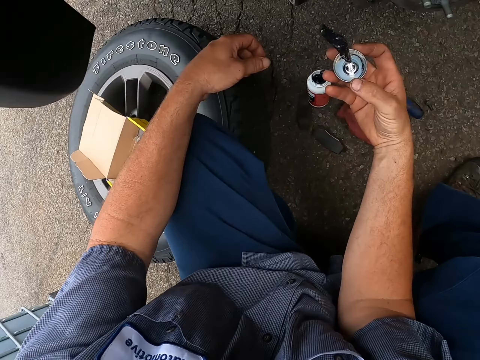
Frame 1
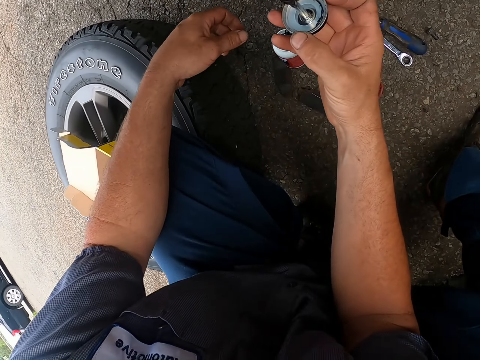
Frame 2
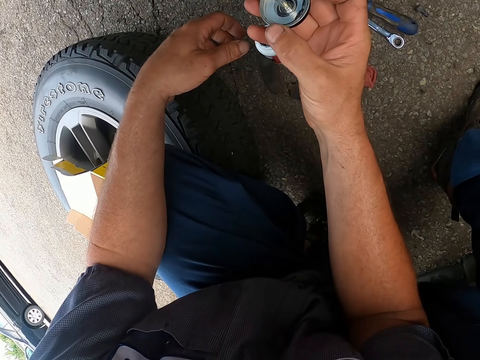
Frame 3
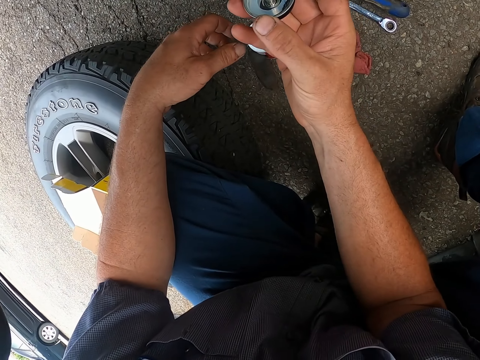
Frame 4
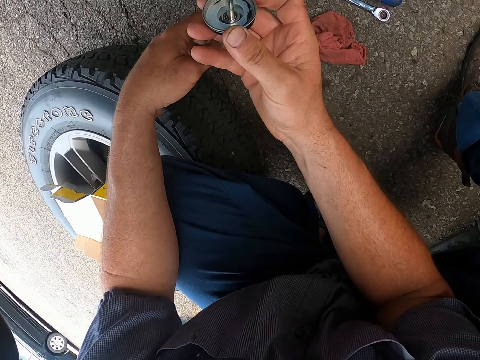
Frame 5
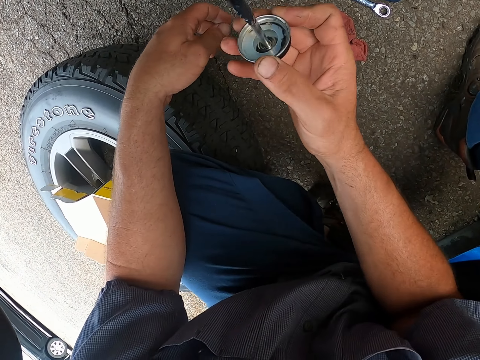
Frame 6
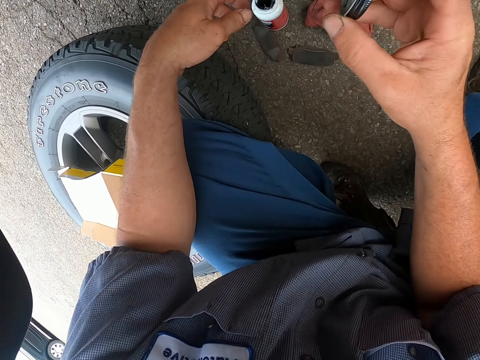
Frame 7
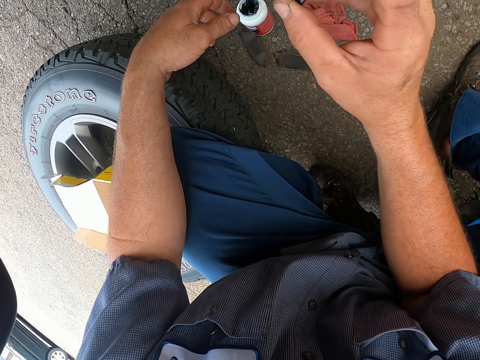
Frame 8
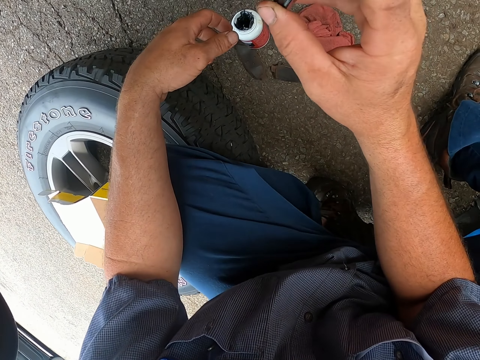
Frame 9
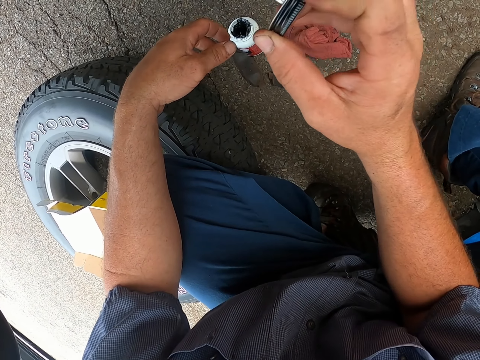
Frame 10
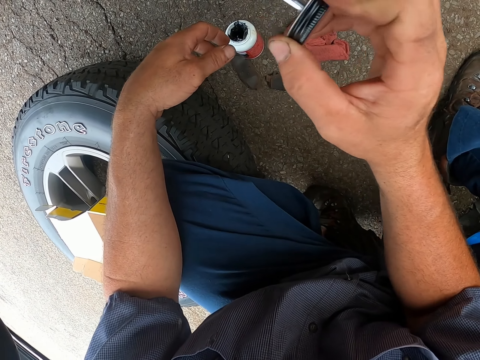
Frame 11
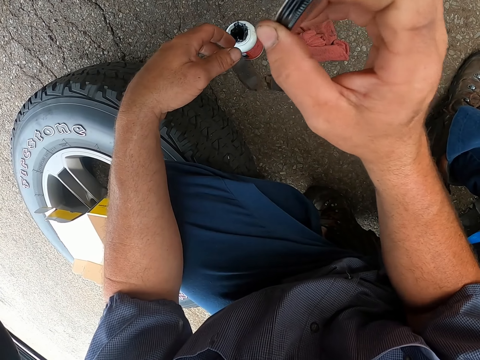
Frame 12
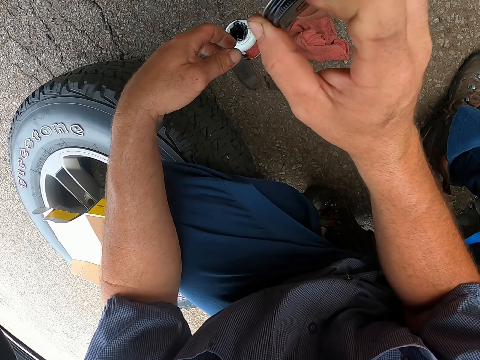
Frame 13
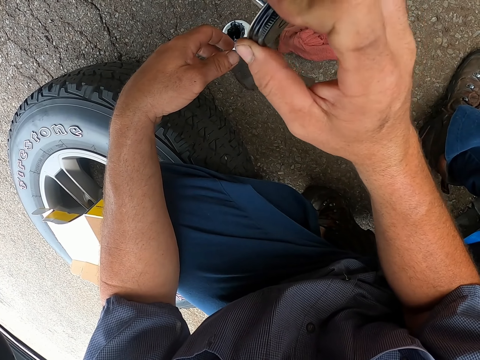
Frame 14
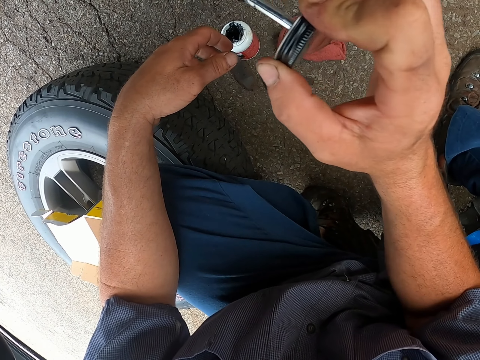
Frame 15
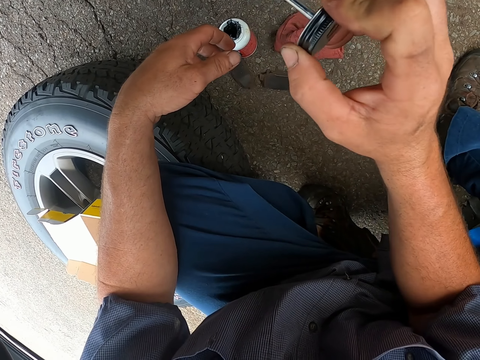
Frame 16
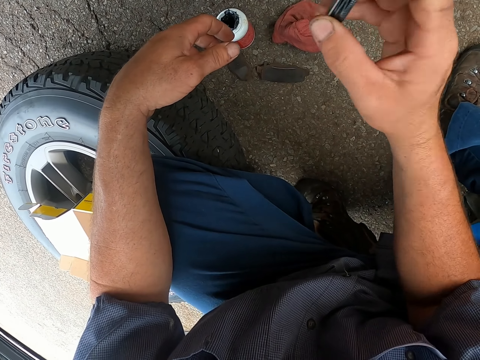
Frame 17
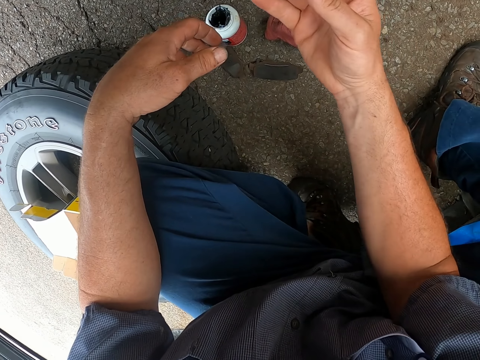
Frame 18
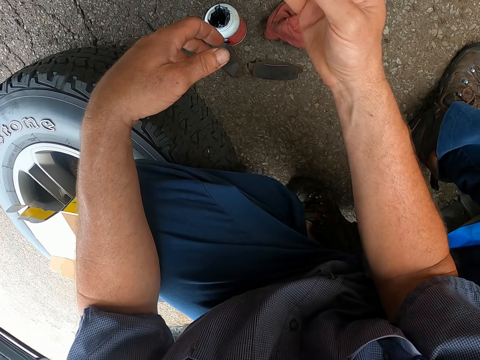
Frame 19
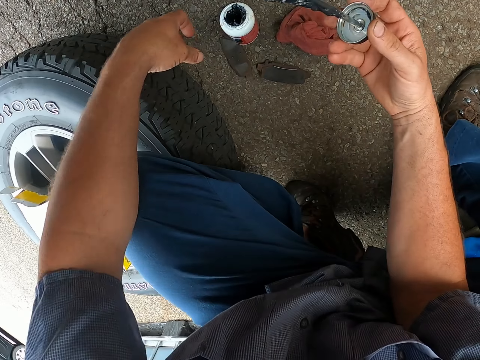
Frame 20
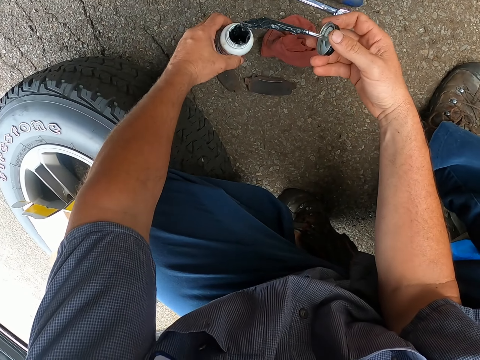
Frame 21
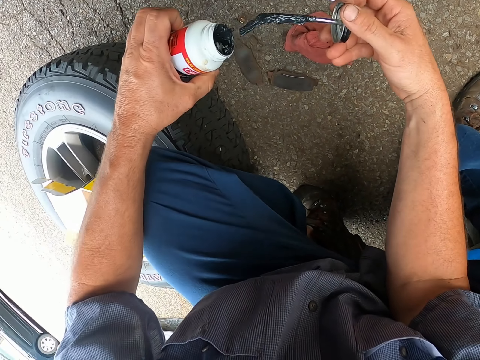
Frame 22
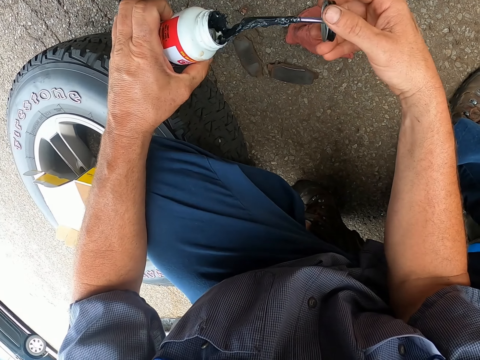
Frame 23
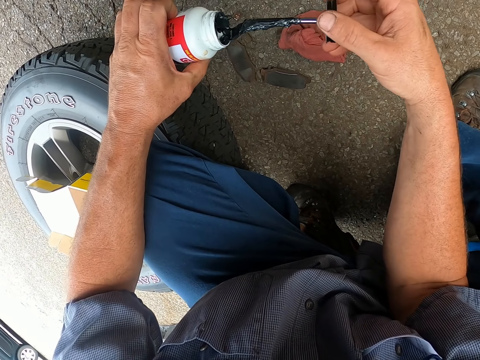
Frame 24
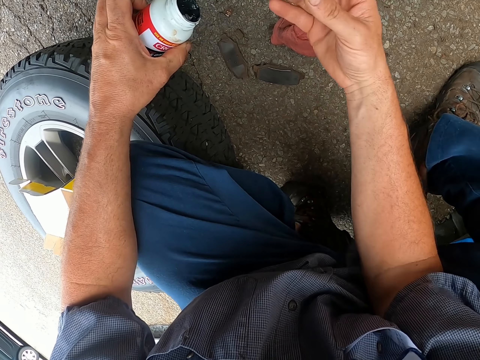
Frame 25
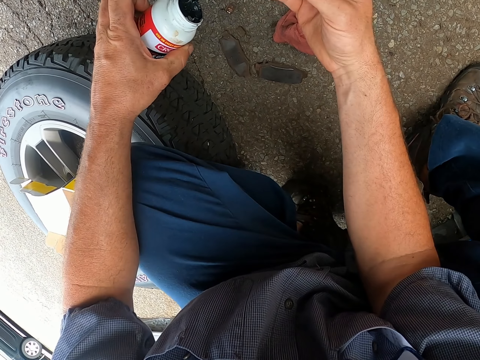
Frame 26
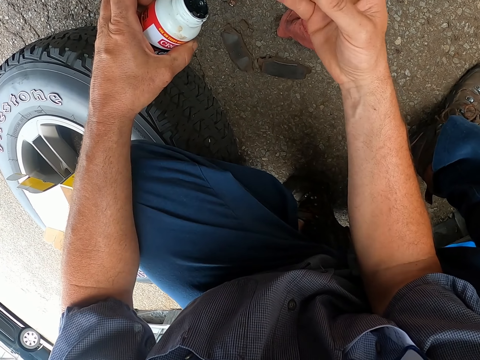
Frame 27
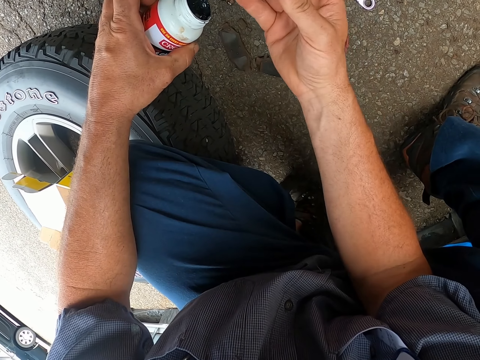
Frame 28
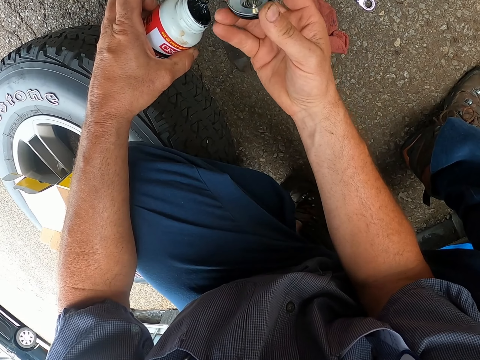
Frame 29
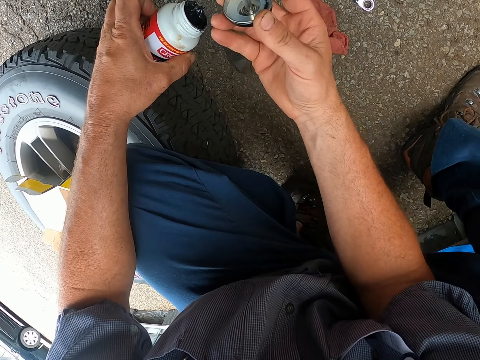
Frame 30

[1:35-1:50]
The camera wearer picks paint from the paint can. They paint the wheel hub.

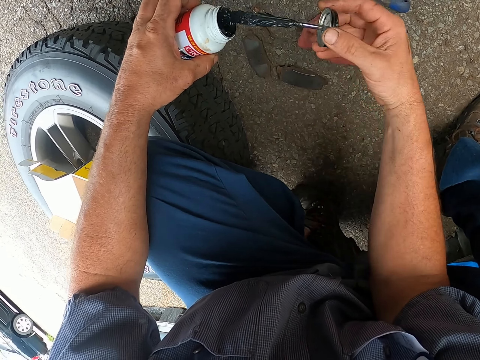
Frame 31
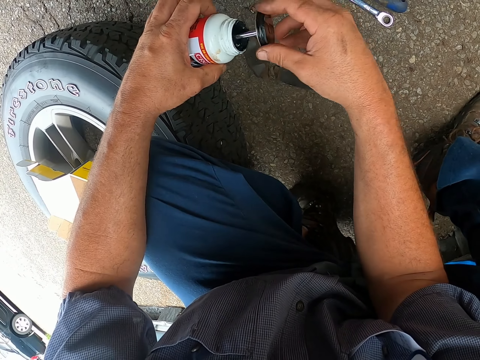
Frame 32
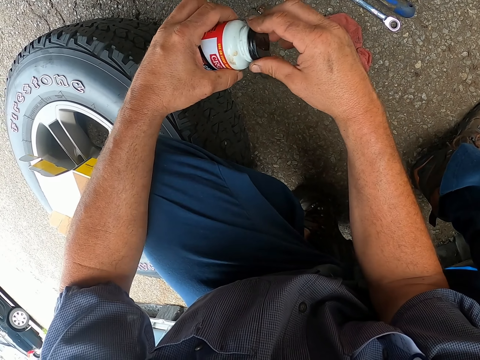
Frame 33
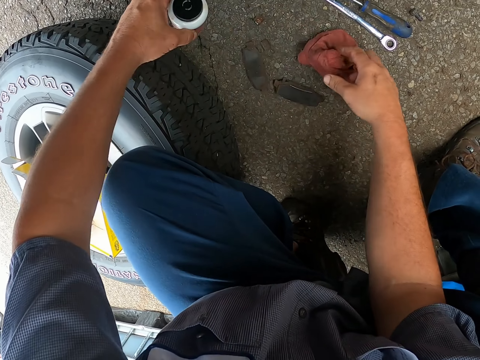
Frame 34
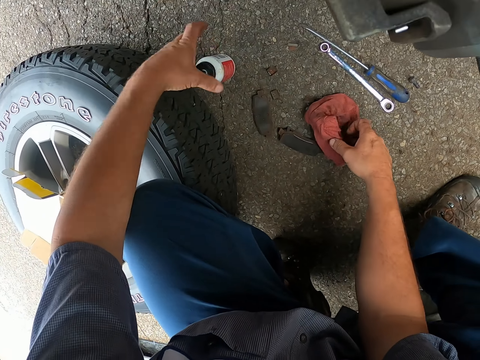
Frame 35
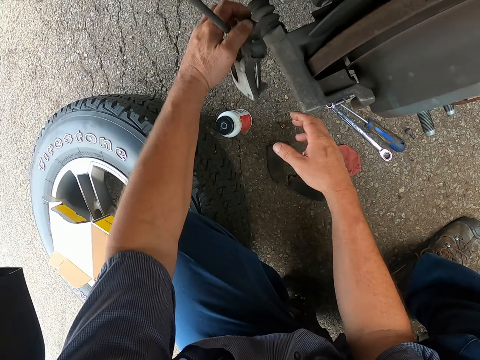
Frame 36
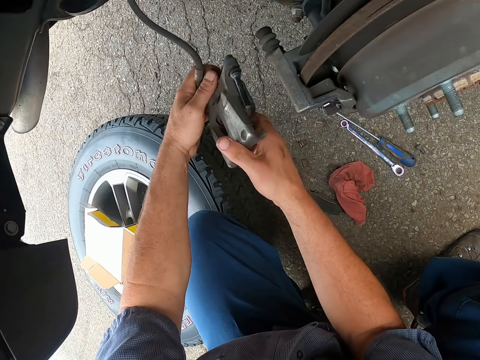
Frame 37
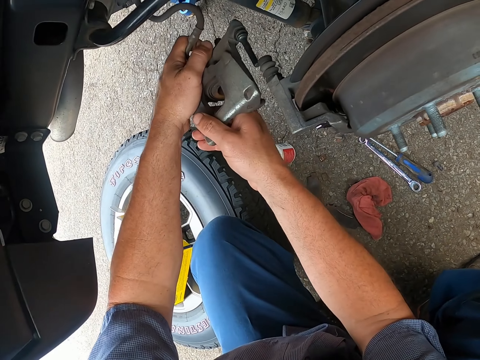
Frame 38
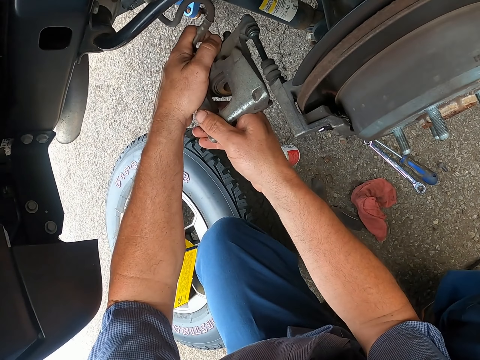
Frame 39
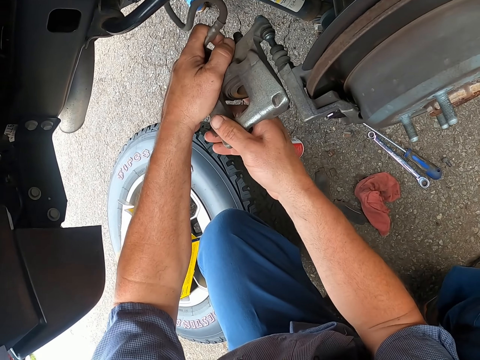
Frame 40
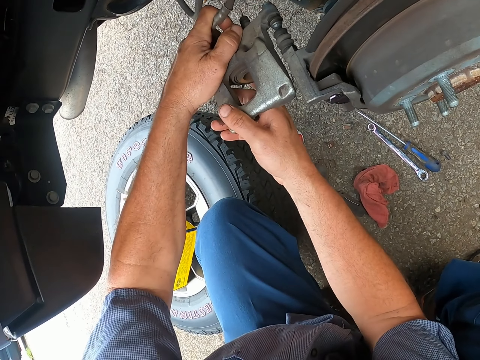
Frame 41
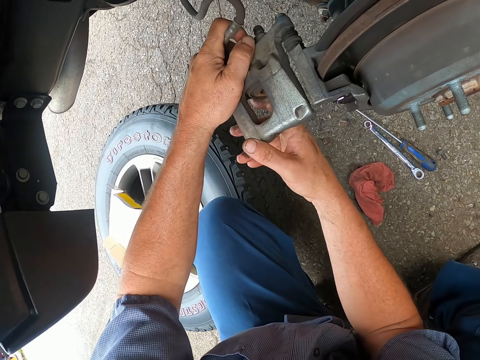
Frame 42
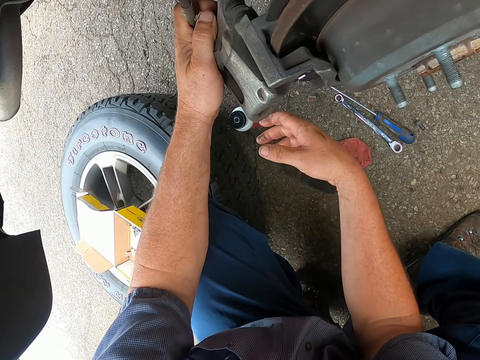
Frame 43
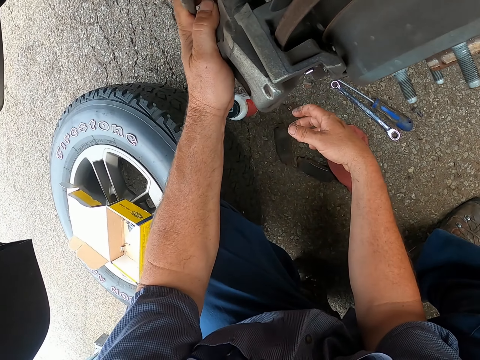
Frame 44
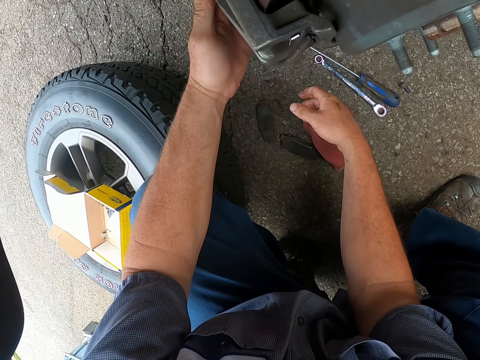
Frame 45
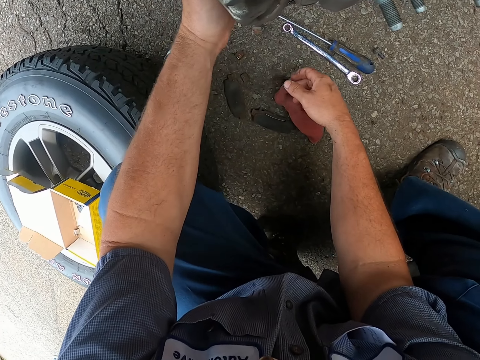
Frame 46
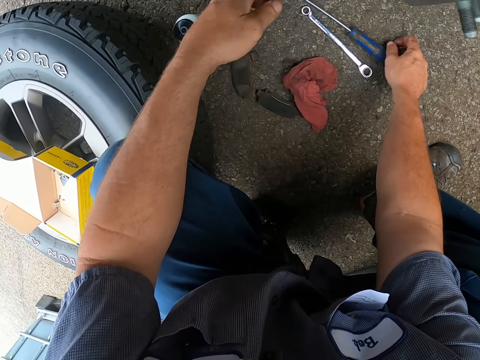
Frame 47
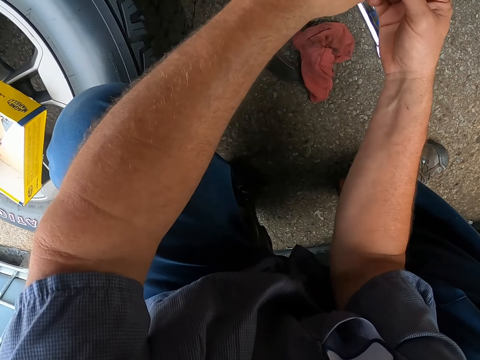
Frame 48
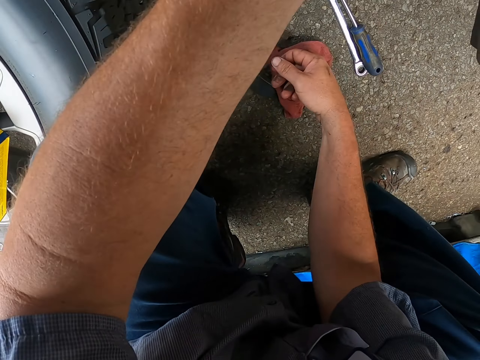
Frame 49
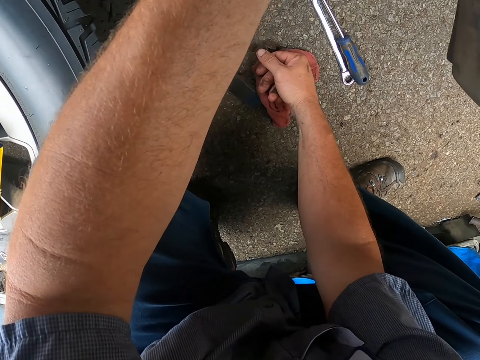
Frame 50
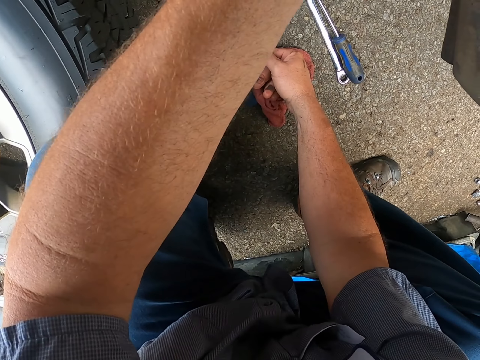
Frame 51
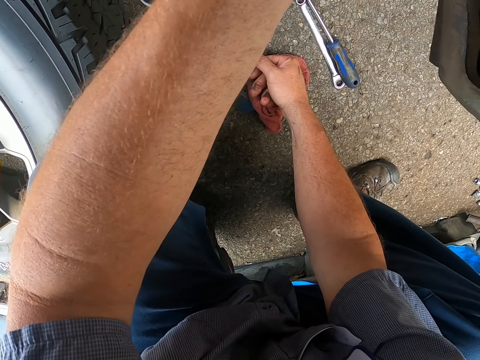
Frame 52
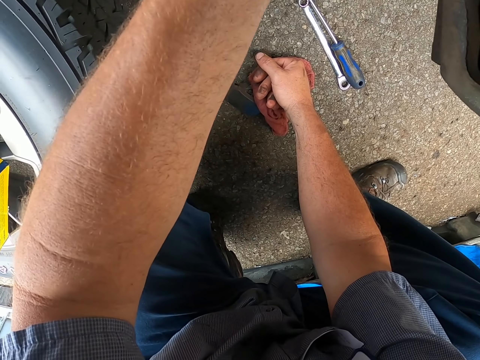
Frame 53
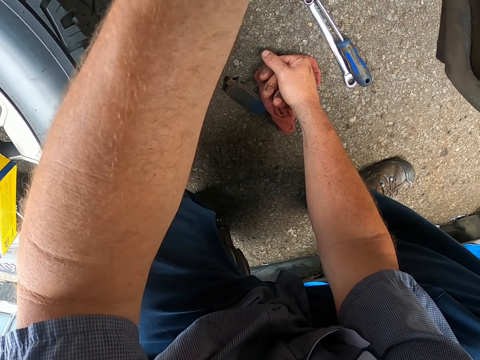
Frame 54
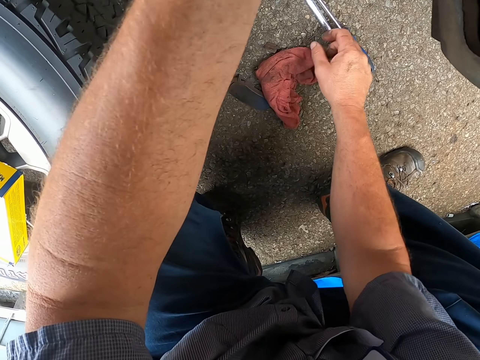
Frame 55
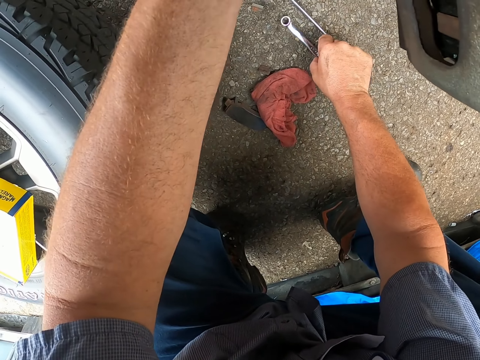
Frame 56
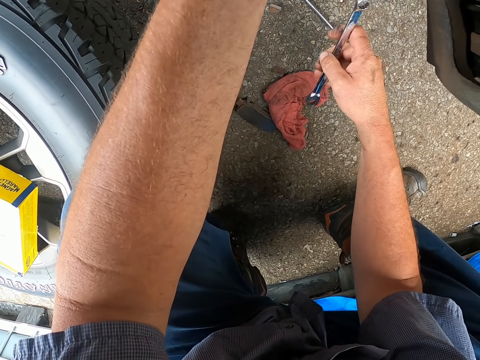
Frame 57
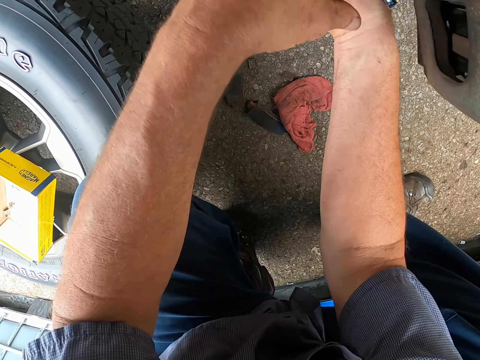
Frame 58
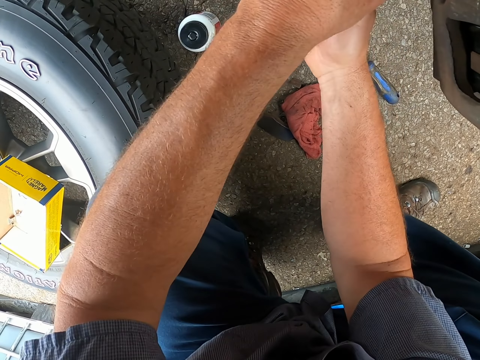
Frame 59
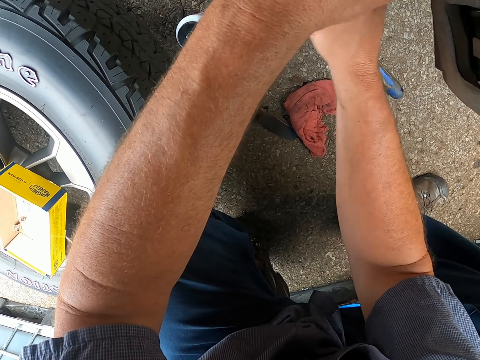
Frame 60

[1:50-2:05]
The camera wearer puts back the paint brush in the paint. They close the paint, put the paint on the ground, touch the towel and touch the part of the brake. They fix the part of the brake into the wheel hub. They pick a nut and fix the nut into the wheel hub. They pick a spanner from the ground.
